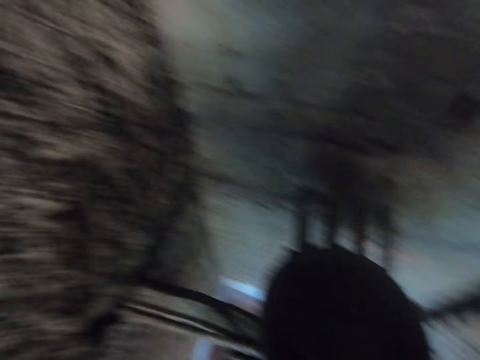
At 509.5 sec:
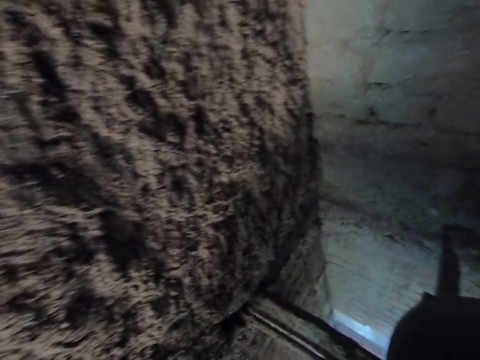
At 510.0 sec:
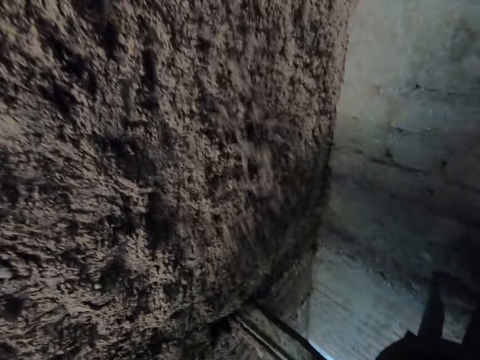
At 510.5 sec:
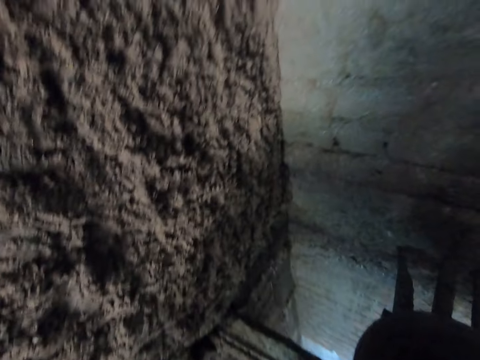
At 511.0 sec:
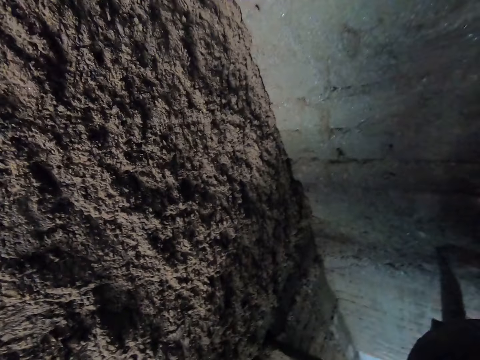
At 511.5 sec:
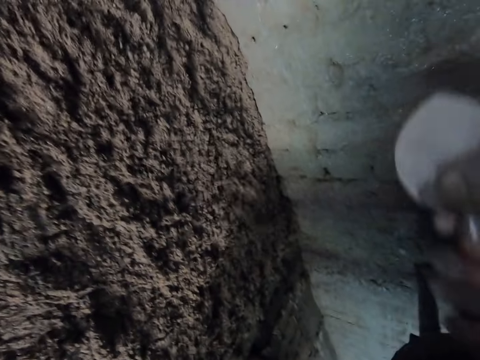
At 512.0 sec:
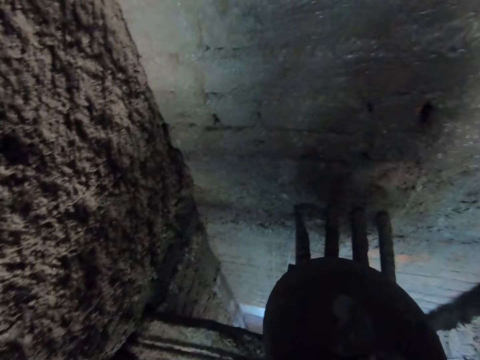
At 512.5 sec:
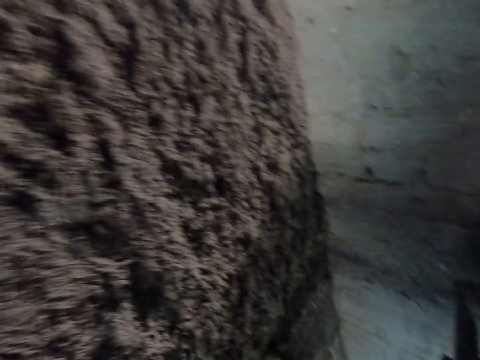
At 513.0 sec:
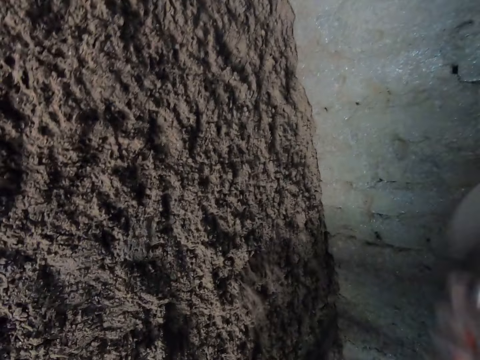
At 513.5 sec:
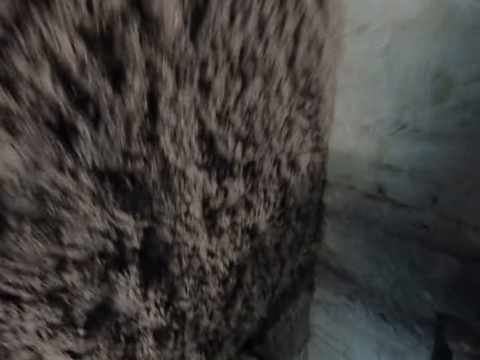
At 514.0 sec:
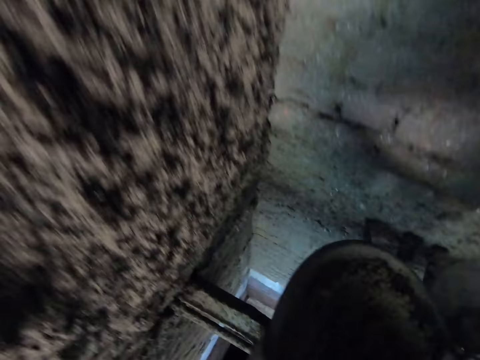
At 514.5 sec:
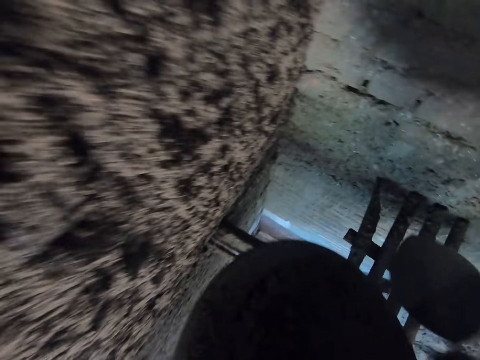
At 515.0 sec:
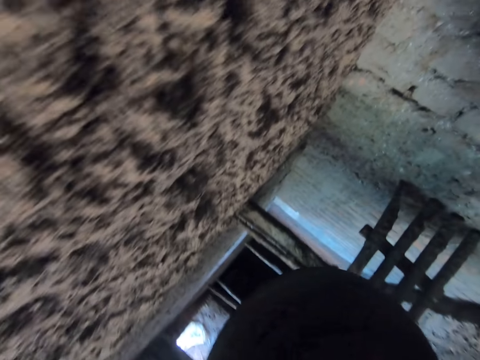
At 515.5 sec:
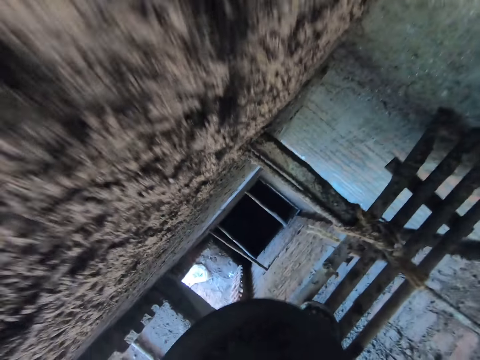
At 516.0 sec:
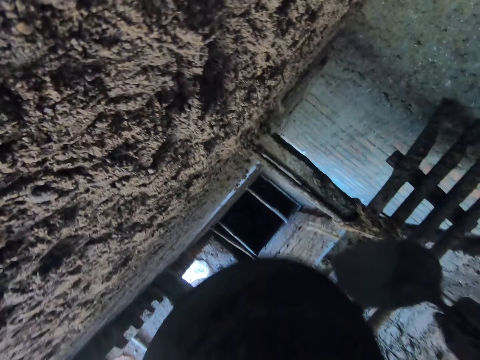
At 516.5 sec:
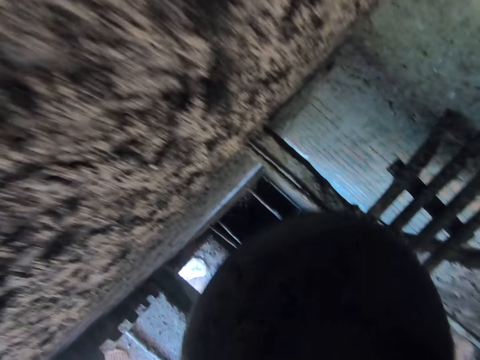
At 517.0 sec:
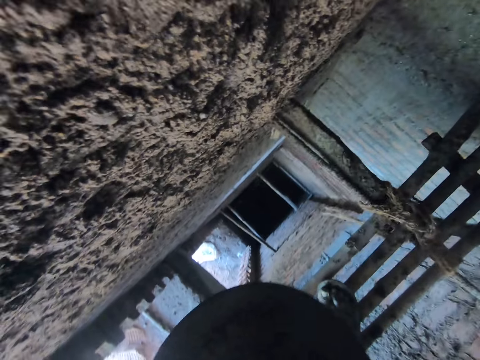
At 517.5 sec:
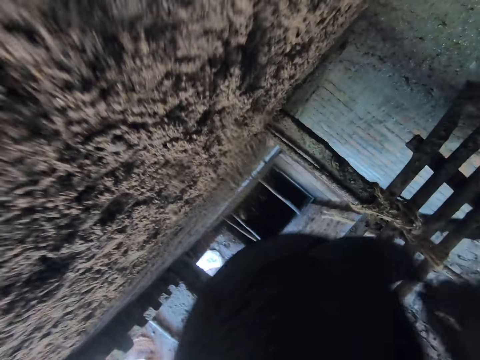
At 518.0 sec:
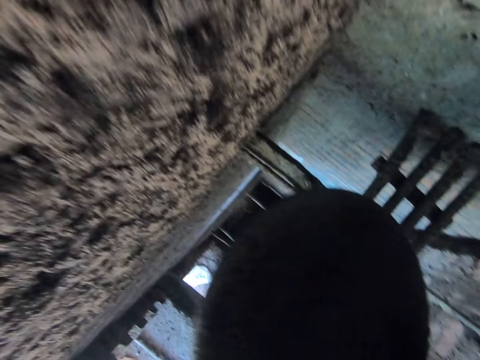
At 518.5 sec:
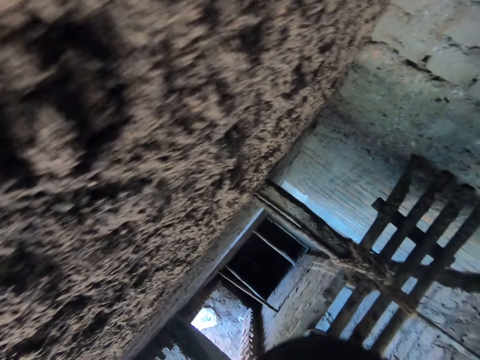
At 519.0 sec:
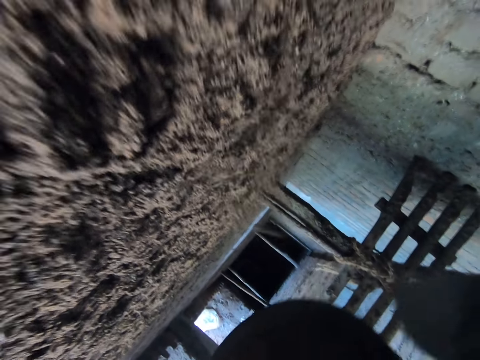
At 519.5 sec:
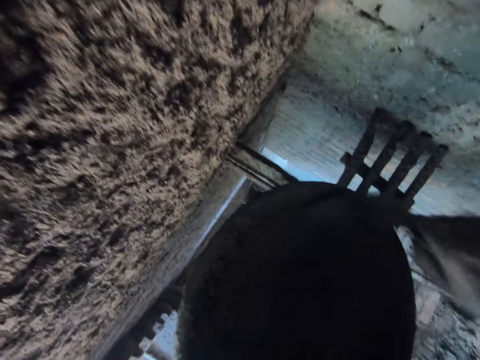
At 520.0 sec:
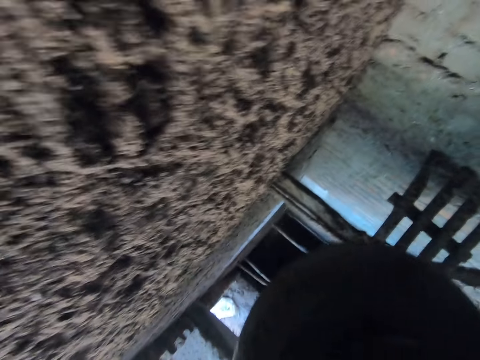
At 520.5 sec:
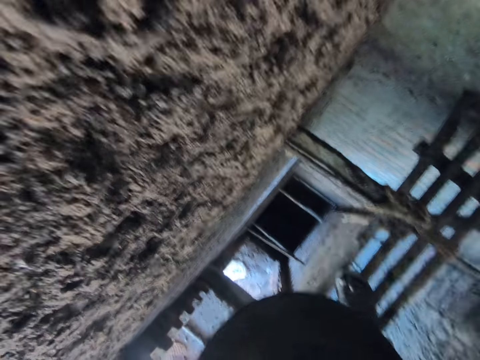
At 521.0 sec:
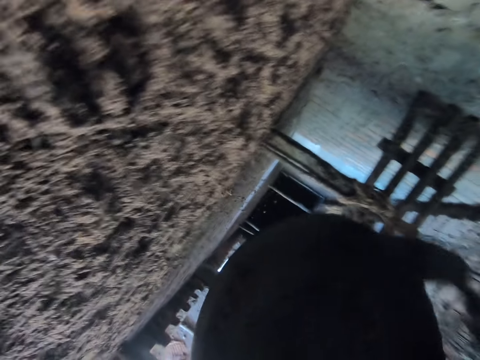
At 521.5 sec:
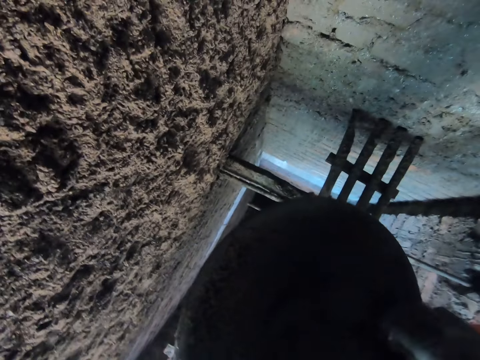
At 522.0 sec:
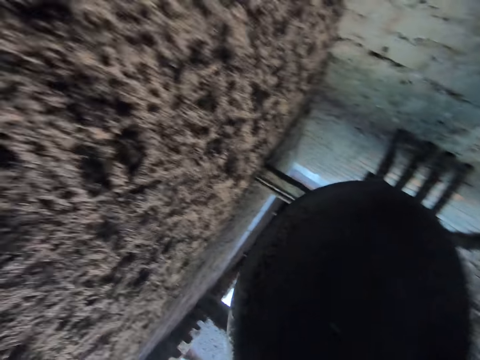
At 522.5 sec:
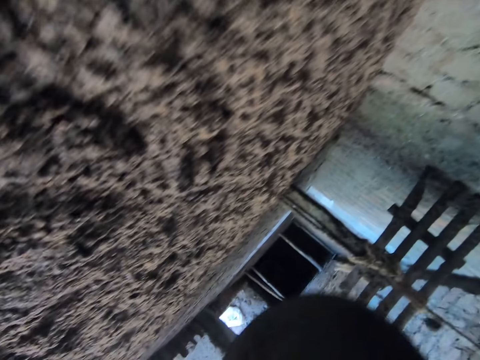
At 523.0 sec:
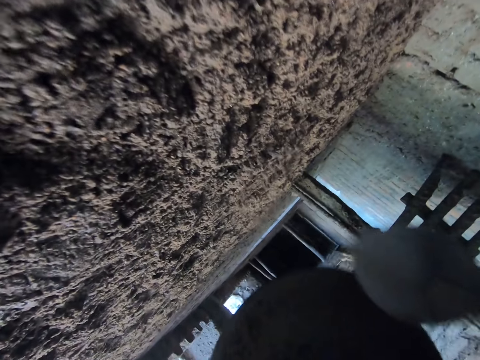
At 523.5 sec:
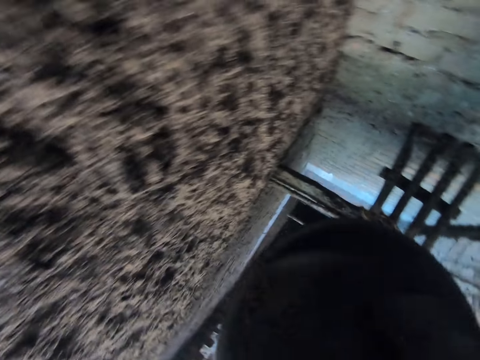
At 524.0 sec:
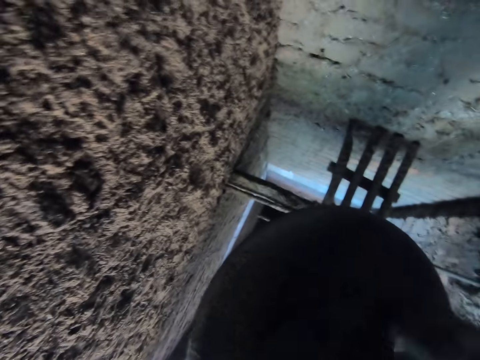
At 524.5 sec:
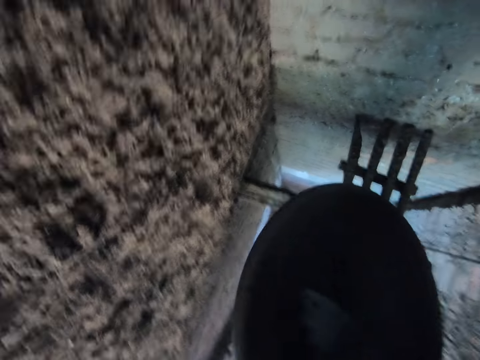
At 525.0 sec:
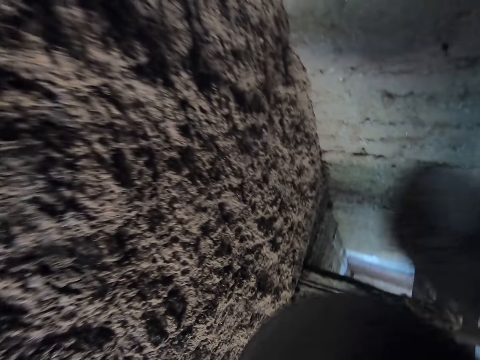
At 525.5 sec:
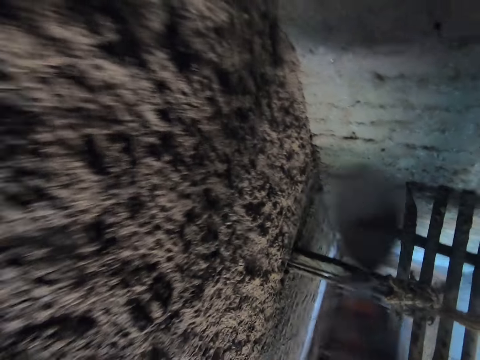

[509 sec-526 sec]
The camera wearer plasters the wall. He scoops plaster from the tray. He plasters the wall. He scoops plaster from the tray. He plasters the wall. He lifts the tray from a stand. He shakes the head pan with his hands. He pours the mortar from the head pan on the wall with the trowel in his right hand. He scoops plaster from the tray. He plasters the wall. He scoops plaster from the tray. He plasters the wall. He packs the mortar together in the head pan with the trowel in his right hand. He scoops plaster from the tray. He pours the mortar from the head pan on the wall with the trowel in his right hand. He packs the mortar together in the head pan with the trowel in his right hand. He scoops plaster from the tray. He pours the mortar from the head pan on the wall with the trowel in his right hand. He packs the mortar together in the head pan with the trowel in his right hand. He scoops plaster from the tray. He pours the mortar from the head pan on the wall with the trowel in his right hand.

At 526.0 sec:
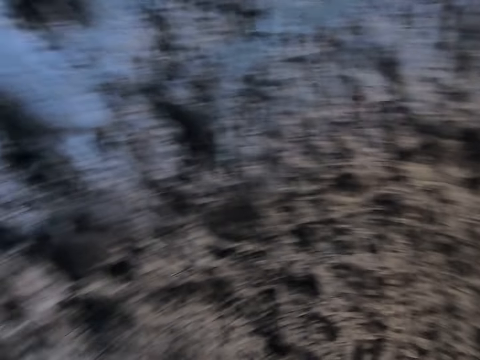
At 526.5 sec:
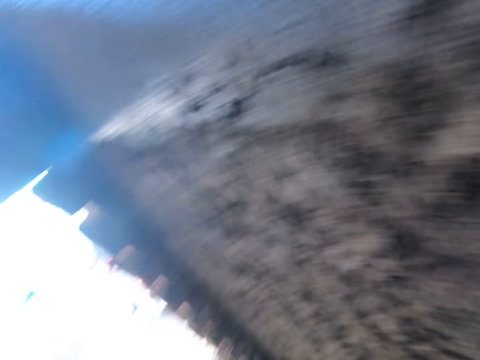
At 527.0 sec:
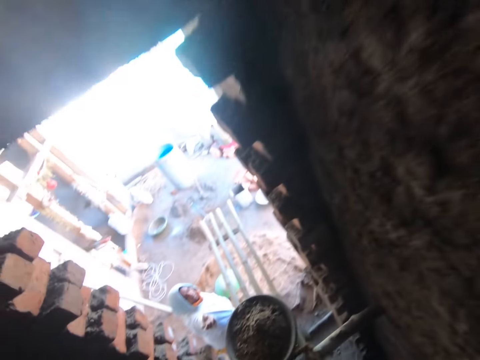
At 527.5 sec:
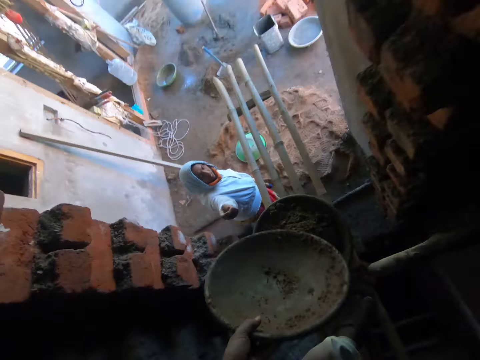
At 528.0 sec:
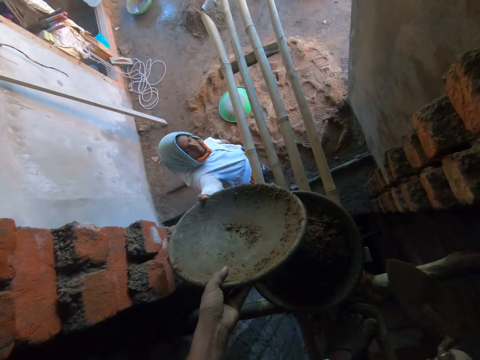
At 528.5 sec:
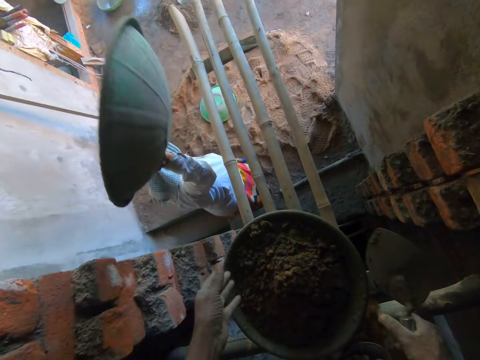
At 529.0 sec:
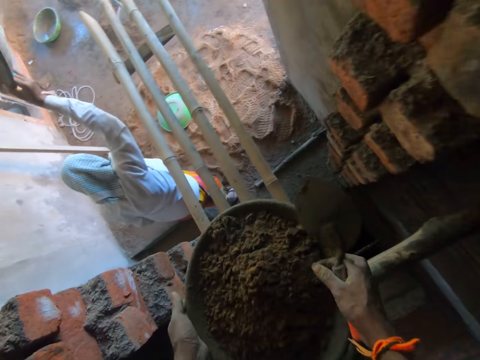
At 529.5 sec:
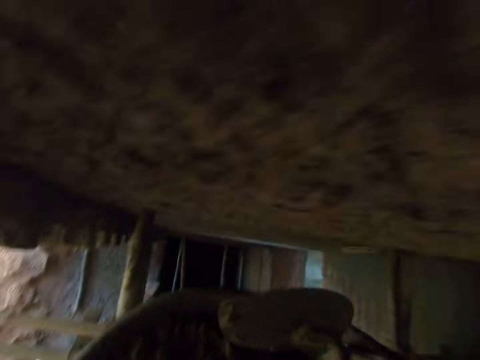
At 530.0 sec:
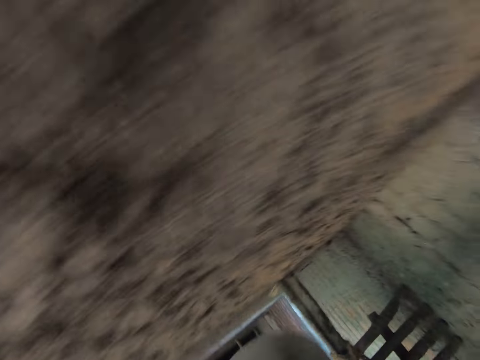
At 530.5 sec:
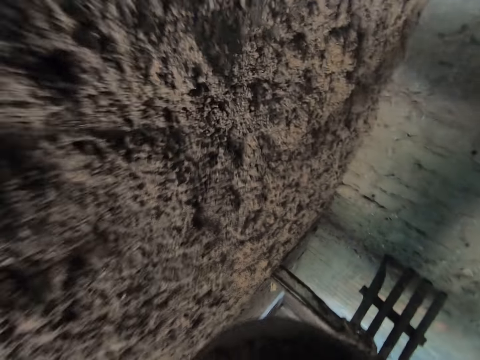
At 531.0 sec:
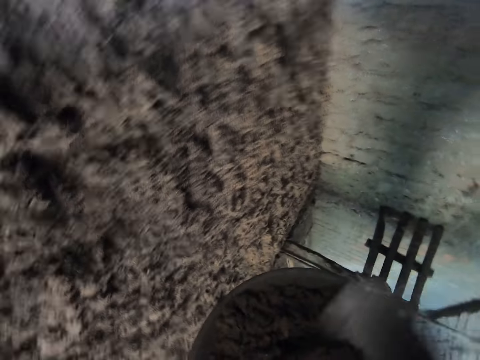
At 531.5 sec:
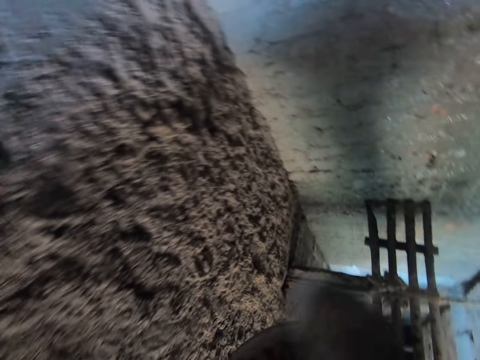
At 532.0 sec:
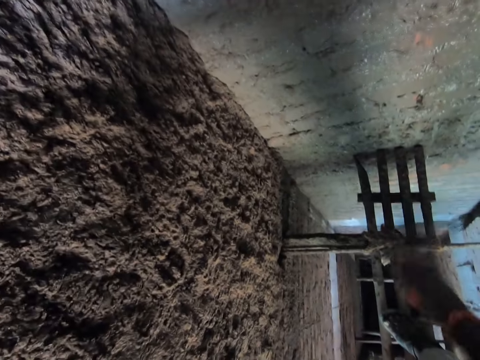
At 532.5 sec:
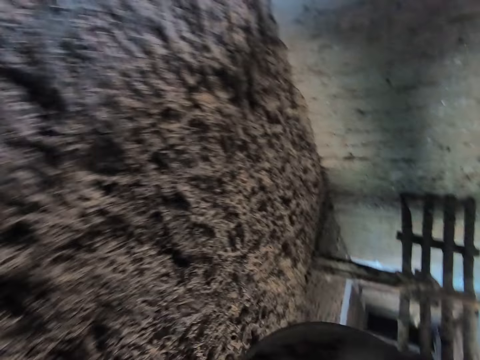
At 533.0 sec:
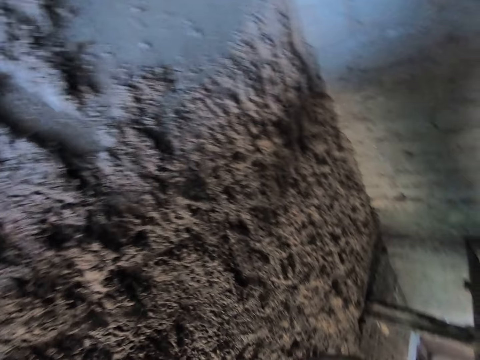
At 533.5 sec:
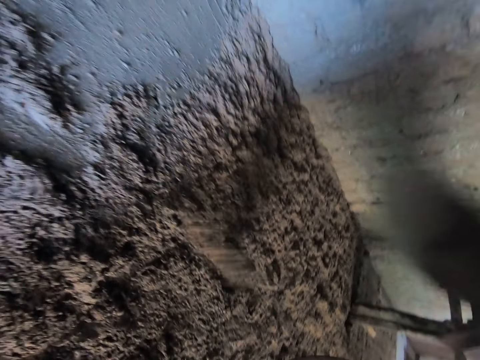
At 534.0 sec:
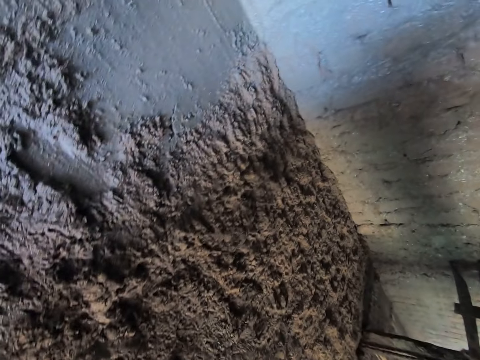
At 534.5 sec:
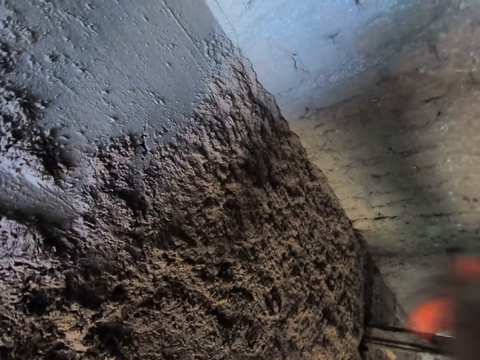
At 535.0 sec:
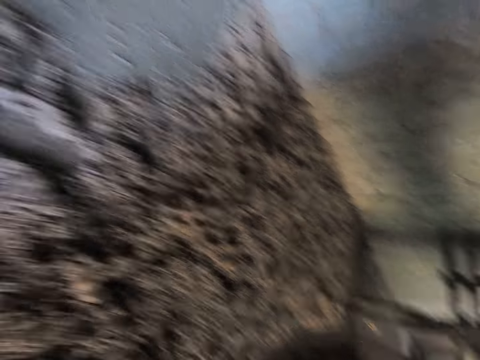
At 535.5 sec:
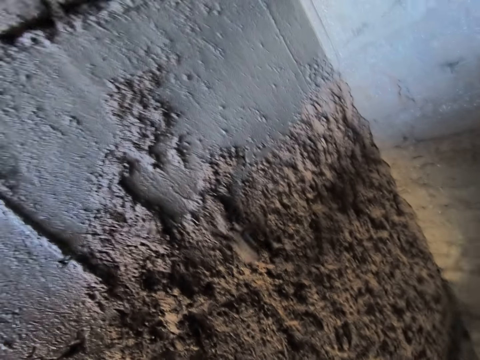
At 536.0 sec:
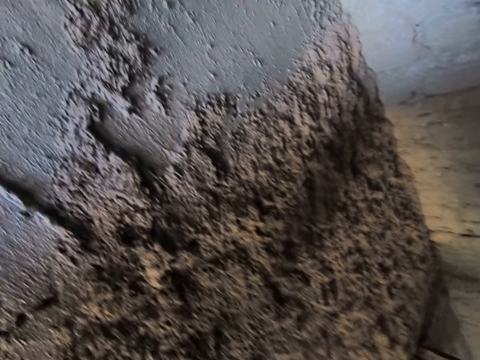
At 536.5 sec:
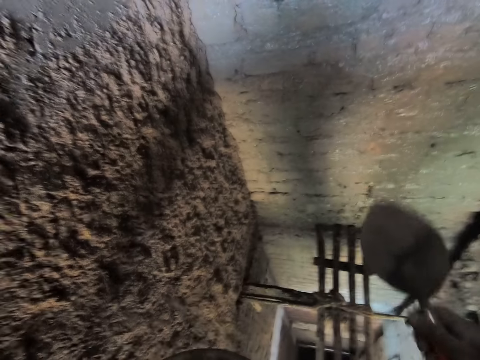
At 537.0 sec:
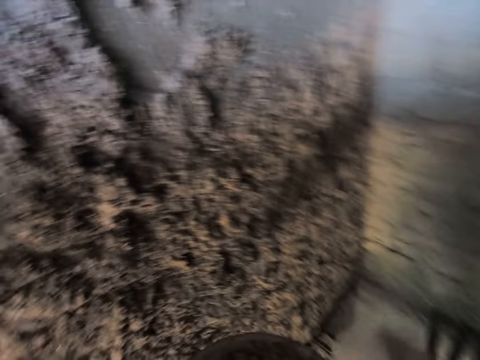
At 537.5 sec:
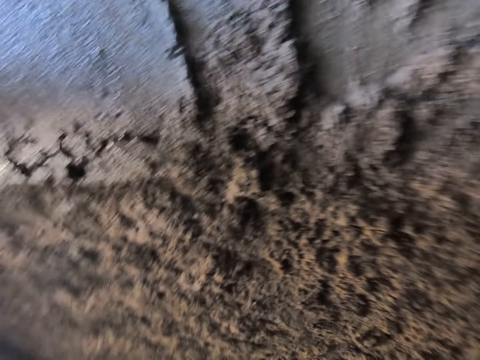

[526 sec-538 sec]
The camera wearer turns to the left. He gives the head pan to a woman with his left hand. The woman holds the tray with her right hand. The camera wearer carries the head pan with mortar from the ladder with his hands. He turns to the left. He mixes the mortar in the head pan with the trowel in his right hand. He scoops plaster from the tray. He pours the mortar from the head pan on the wall with the trowel in his right hand. He turns to the left.
